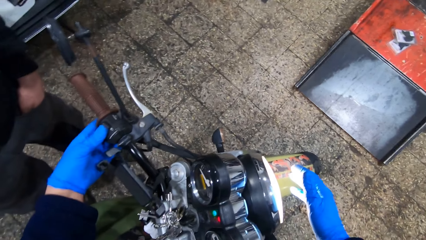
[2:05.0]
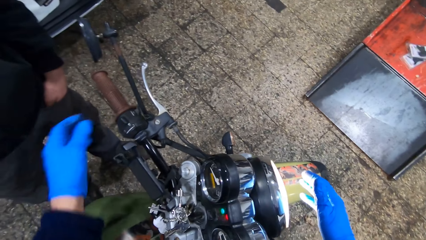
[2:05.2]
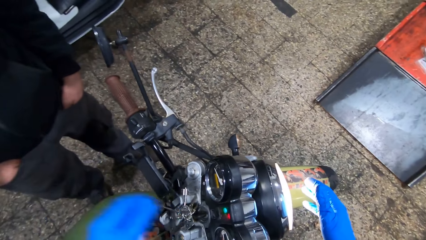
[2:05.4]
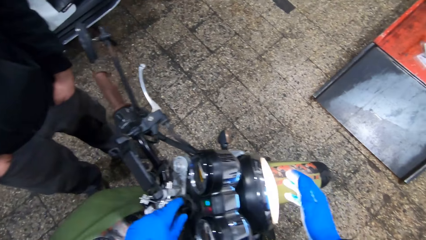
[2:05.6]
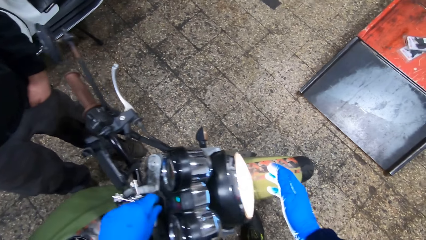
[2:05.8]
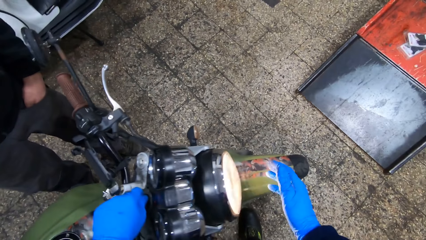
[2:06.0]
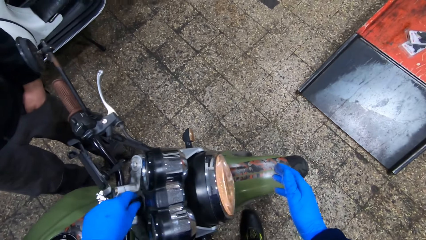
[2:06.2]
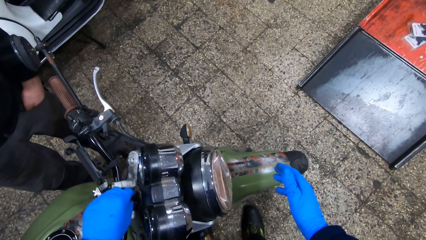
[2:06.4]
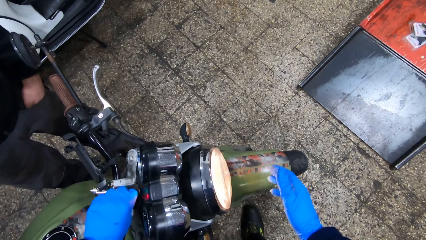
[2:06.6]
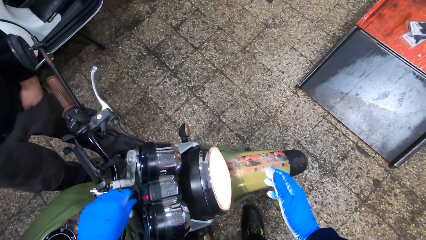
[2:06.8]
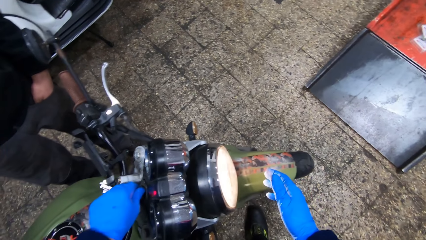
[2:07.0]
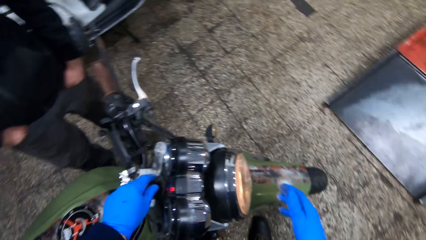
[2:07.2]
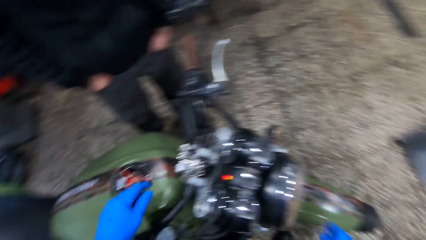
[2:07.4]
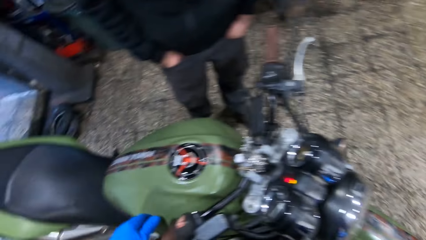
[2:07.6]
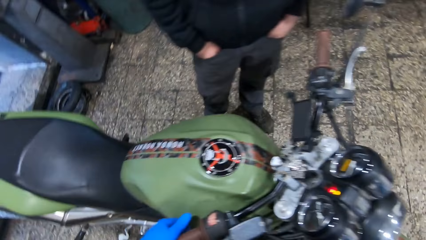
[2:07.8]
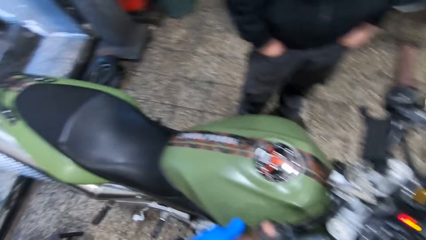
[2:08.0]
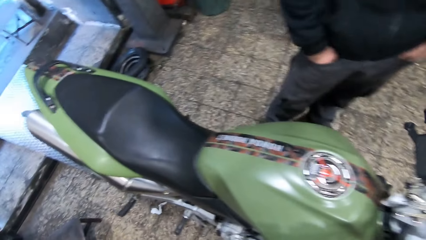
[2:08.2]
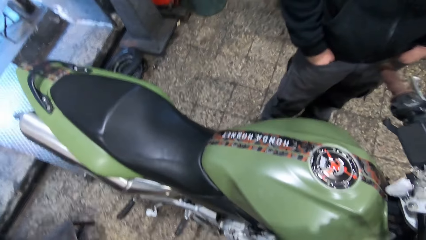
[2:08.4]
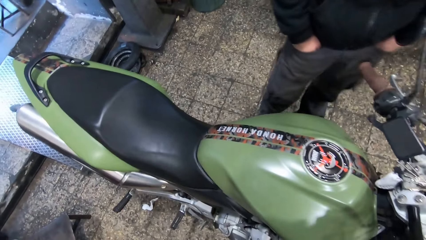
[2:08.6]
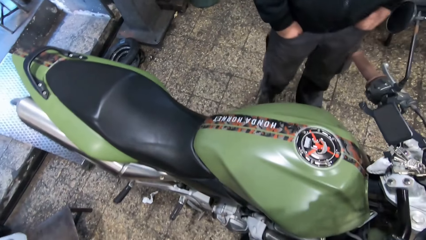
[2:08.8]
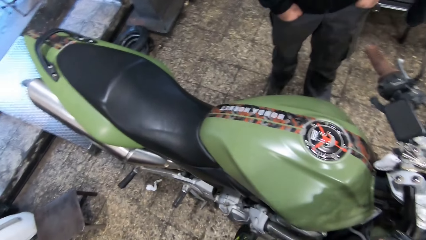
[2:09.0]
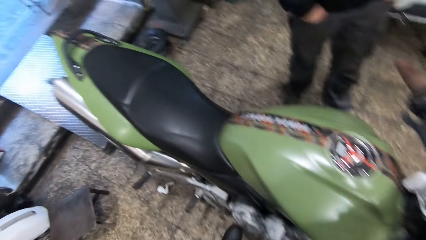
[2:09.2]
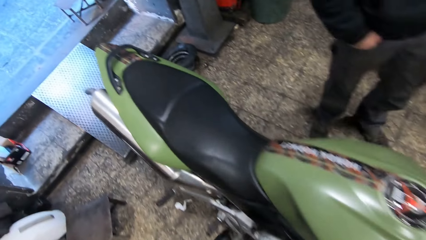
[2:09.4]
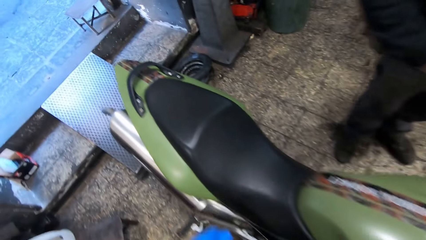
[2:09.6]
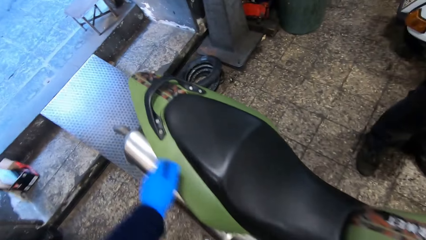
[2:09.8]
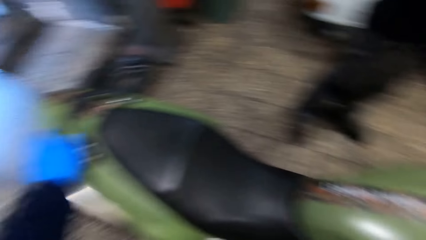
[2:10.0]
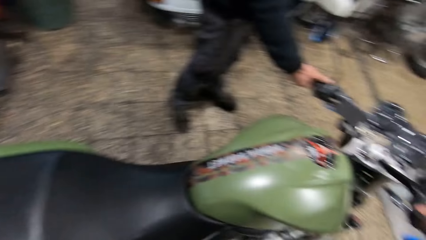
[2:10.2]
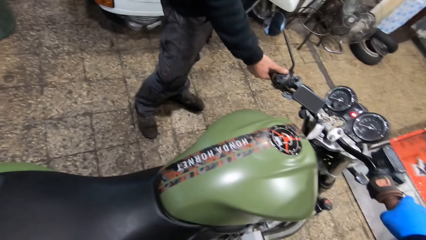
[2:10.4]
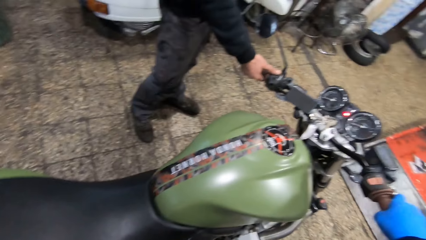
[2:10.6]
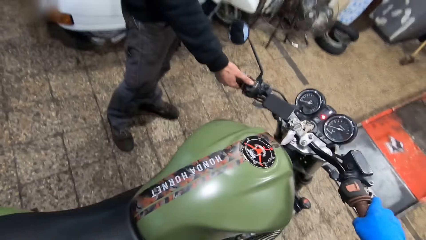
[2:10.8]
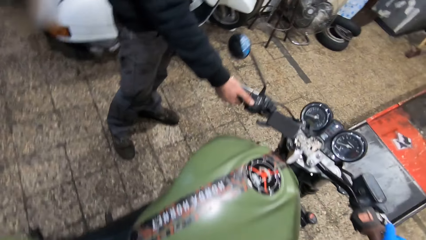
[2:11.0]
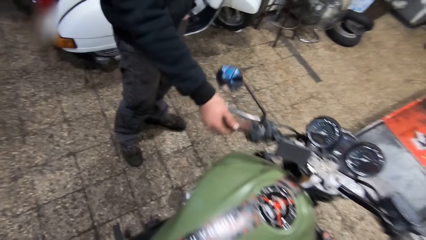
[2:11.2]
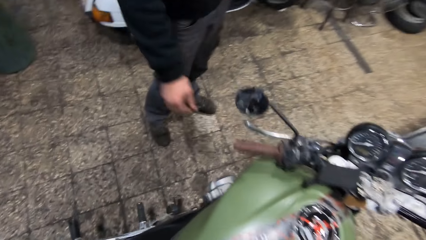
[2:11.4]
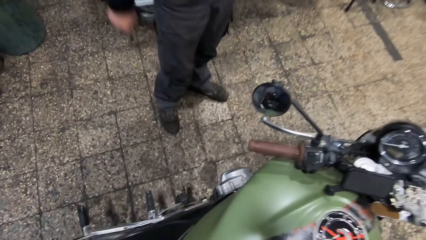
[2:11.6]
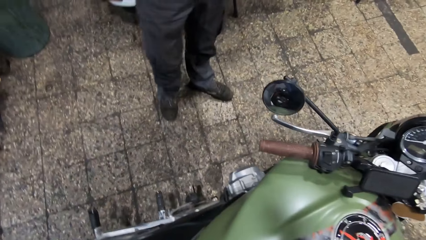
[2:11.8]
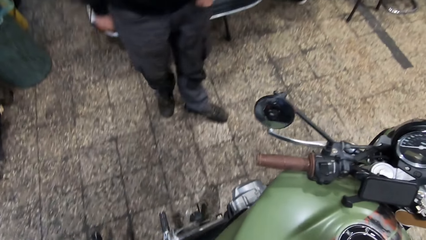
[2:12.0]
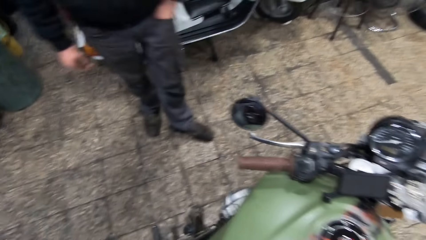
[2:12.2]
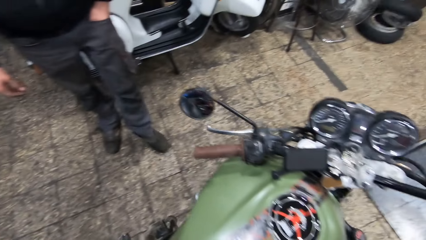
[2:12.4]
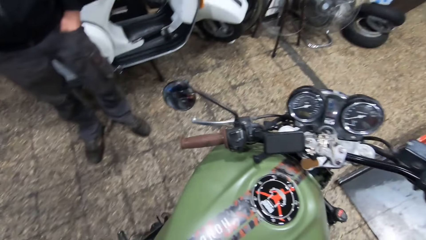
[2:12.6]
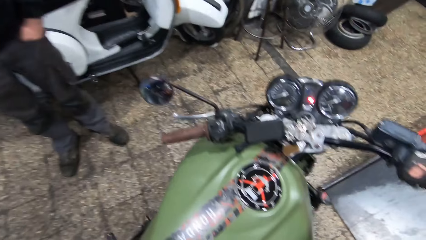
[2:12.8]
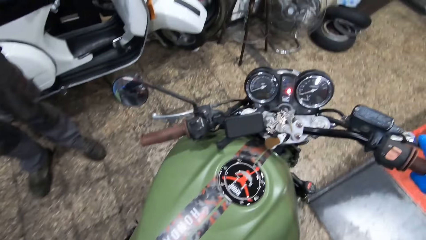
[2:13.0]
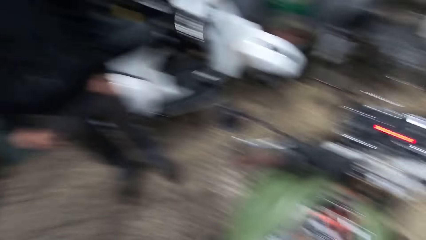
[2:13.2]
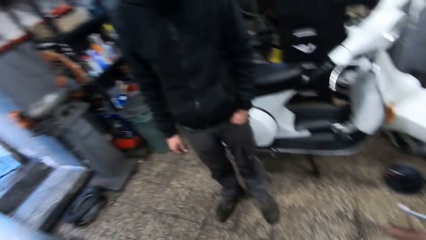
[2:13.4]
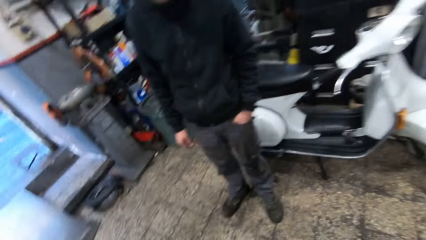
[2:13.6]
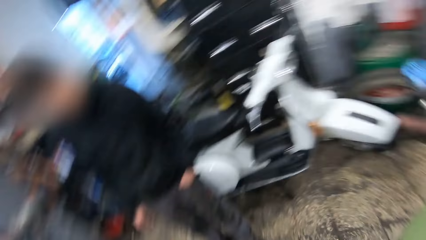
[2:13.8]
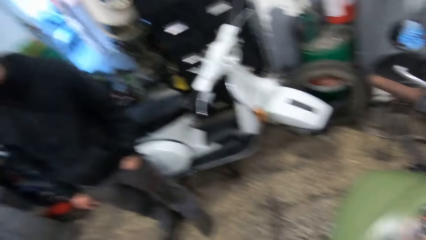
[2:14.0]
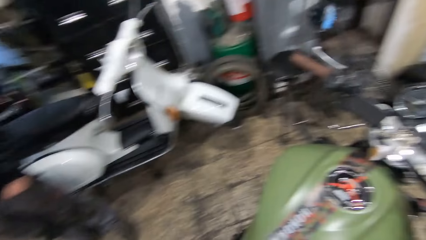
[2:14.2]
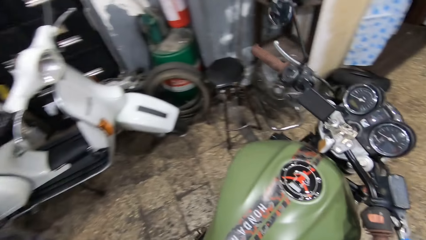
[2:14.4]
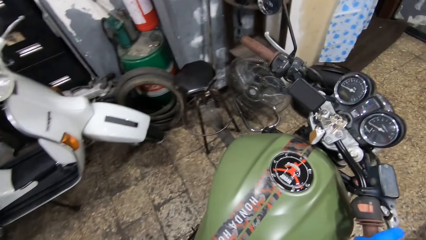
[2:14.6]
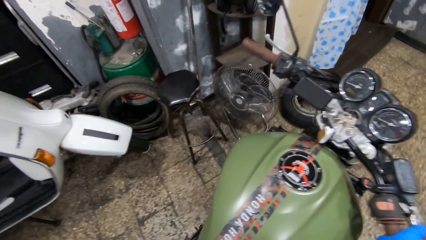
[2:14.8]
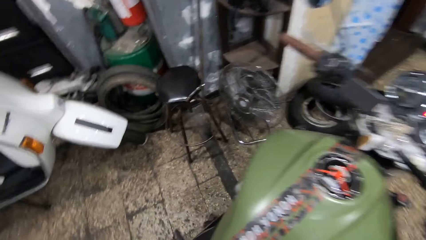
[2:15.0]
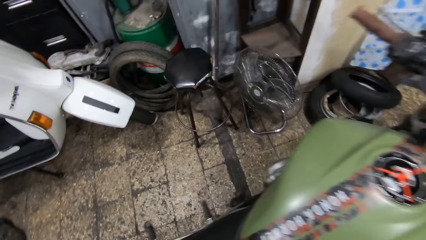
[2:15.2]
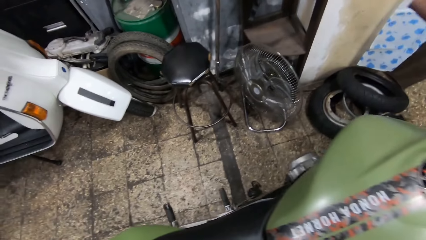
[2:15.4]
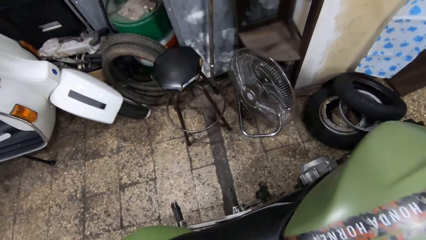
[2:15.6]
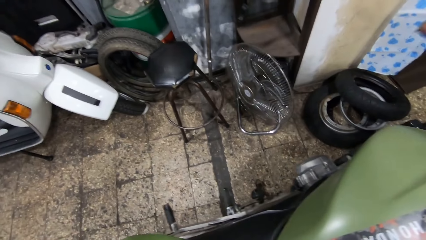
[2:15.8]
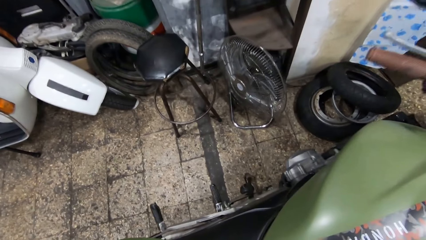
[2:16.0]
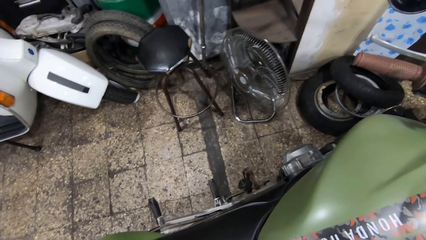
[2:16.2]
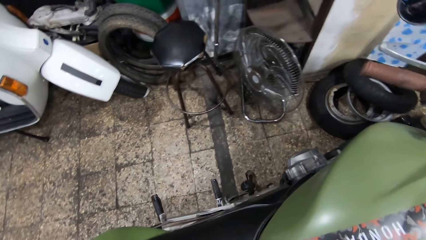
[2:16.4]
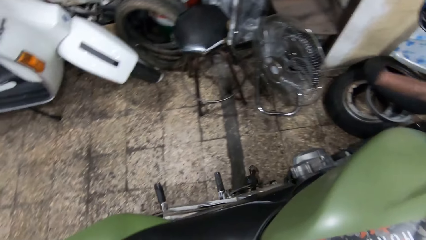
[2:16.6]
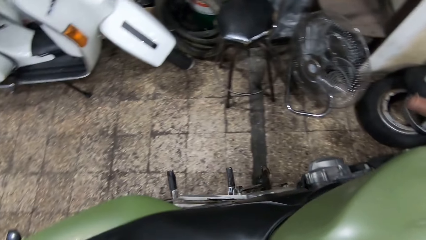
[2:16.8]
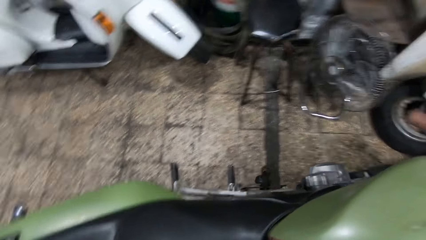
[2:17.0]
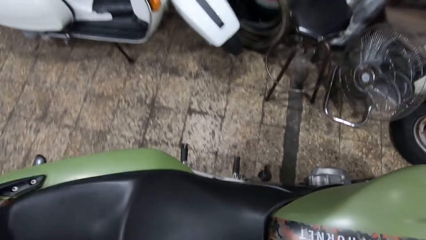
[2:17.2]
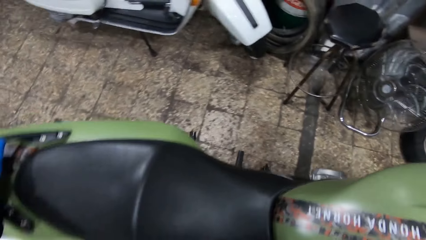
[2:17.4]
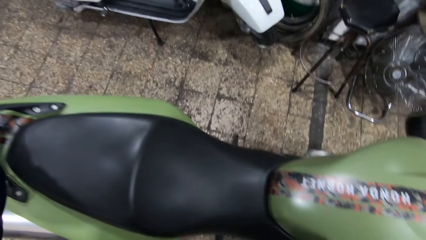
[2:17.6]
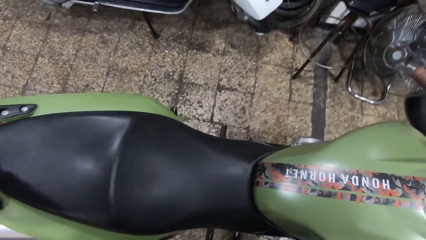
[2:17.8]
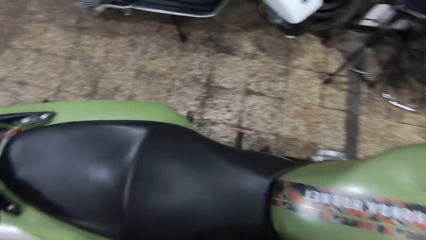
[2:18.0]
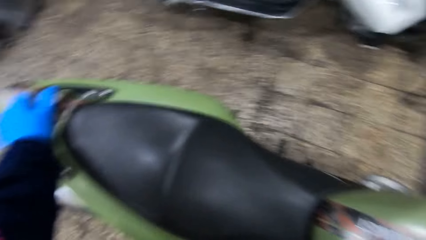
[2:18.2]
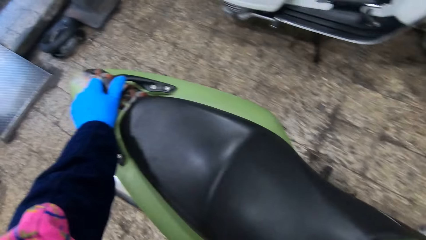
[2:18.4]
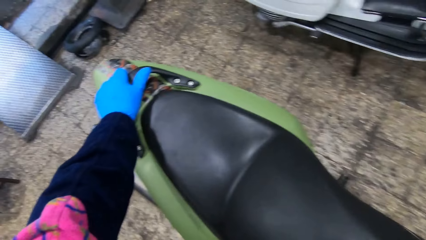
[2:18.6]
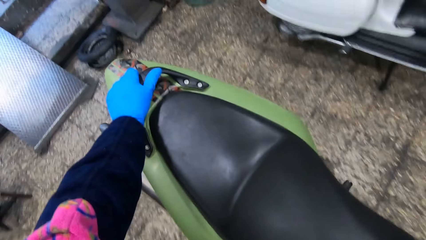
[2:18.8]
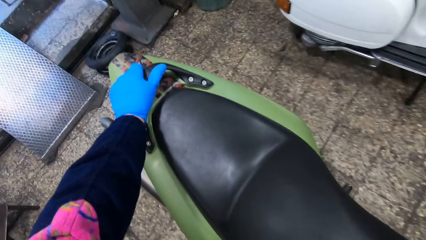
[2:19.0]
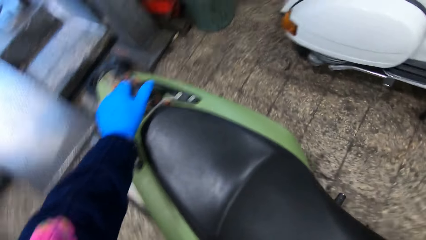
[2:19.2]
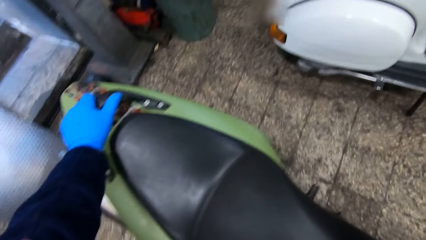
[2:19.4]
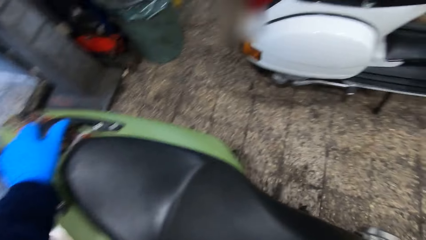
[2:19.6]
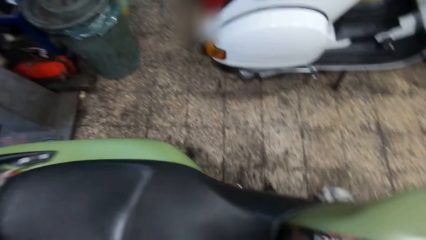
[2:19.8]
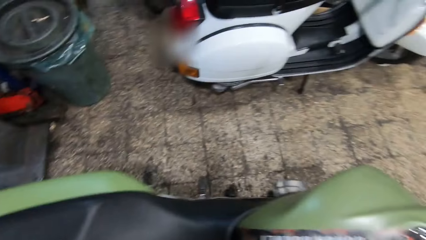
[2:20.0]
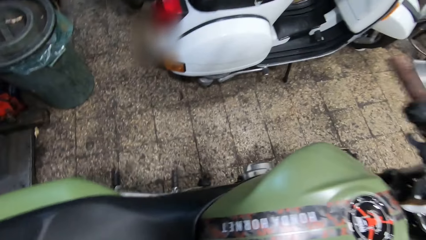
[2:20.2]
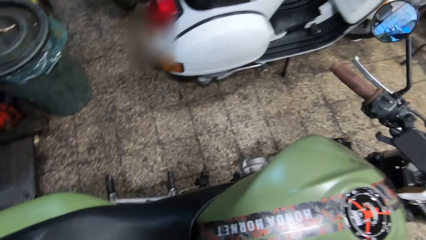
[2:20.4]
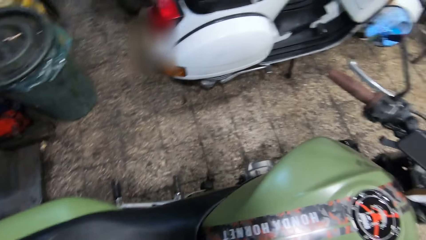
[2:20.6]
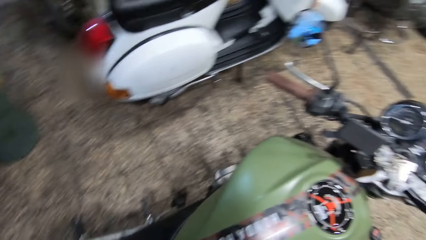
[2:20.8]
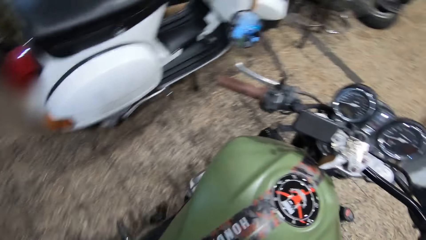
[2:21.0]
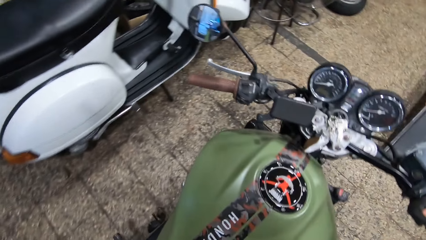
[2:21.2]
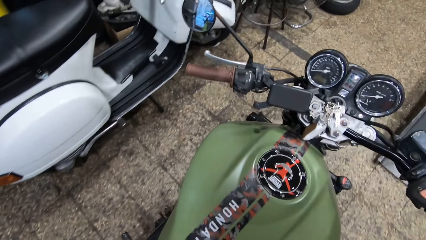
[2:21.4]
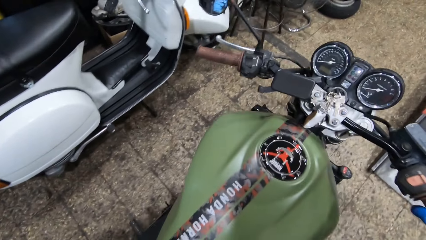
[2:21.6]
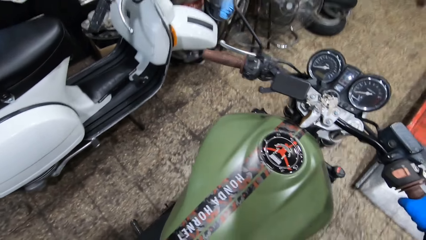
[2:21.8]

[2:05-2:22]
The camera wearer turns off the motorcycle with the keys in his right hand. He adjusts the motorbike with his hand. He walks around a garage. He touches the motorcycle seat with his left hand. A man holds the clutch lever on the motorcycle with his right hand and looks around the garage. The camera wearer moves the motorcycle with his hands. He drives the motorbike in the garage.
